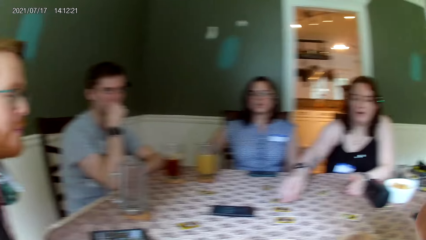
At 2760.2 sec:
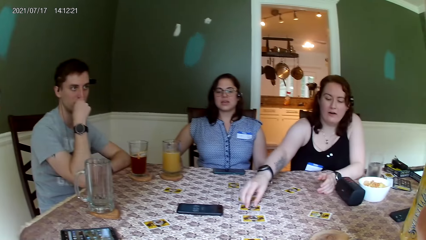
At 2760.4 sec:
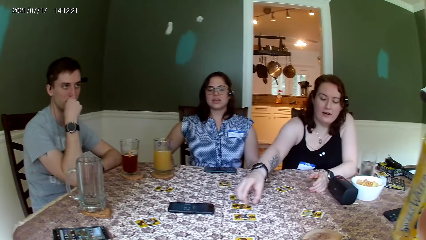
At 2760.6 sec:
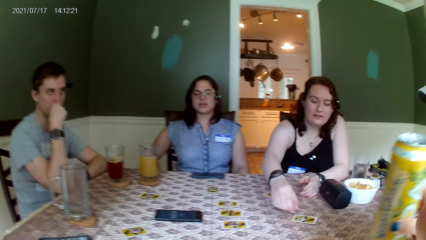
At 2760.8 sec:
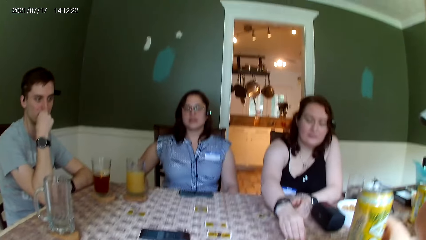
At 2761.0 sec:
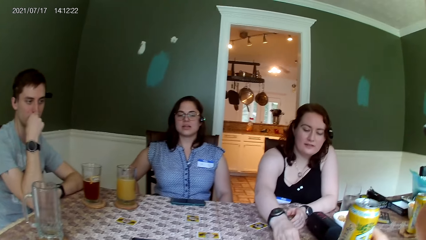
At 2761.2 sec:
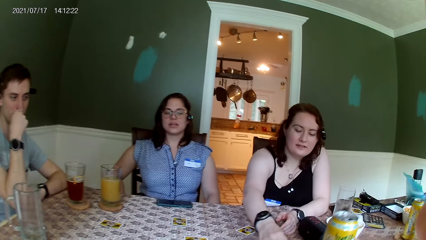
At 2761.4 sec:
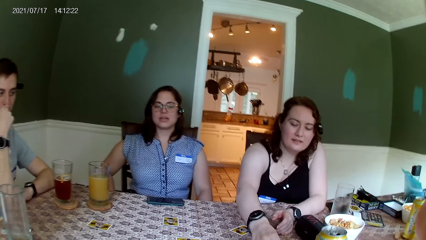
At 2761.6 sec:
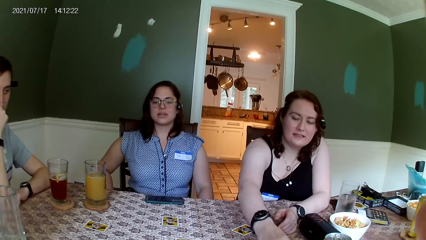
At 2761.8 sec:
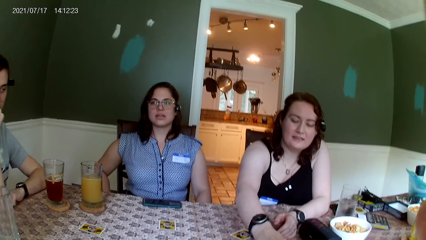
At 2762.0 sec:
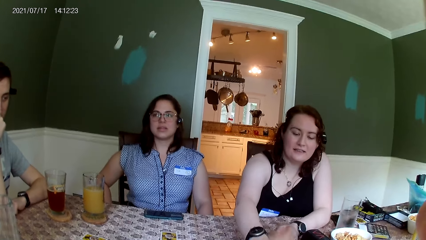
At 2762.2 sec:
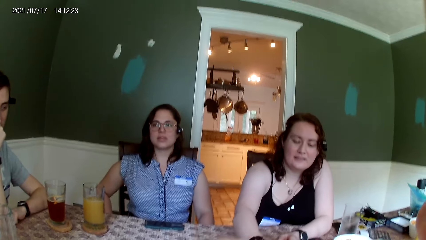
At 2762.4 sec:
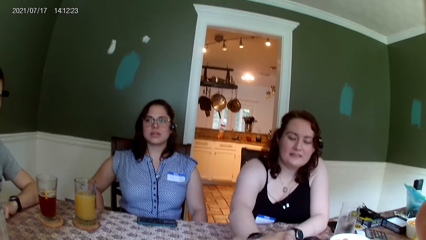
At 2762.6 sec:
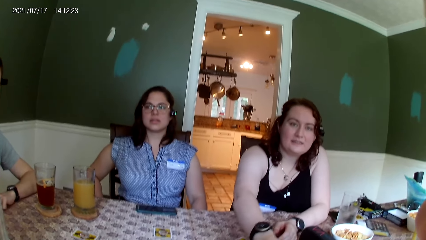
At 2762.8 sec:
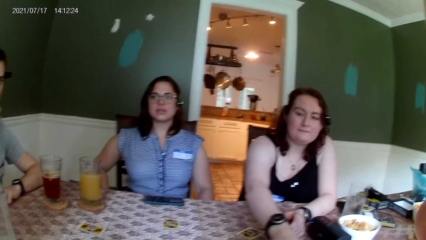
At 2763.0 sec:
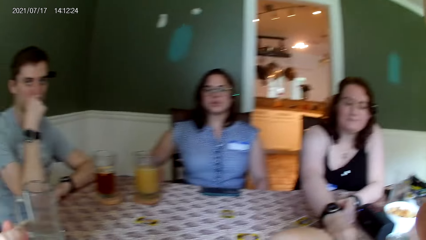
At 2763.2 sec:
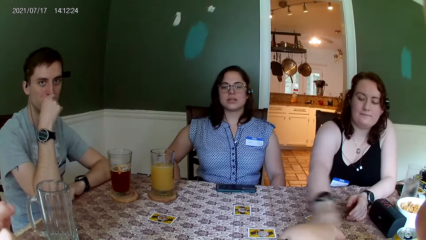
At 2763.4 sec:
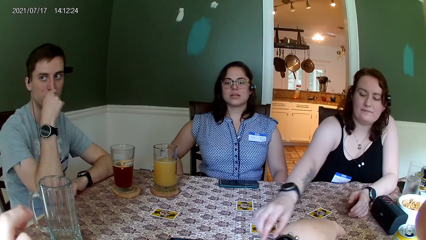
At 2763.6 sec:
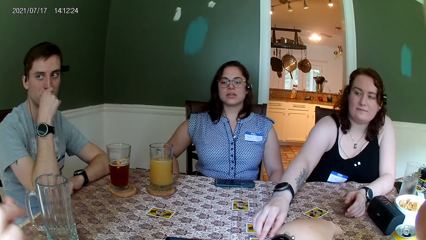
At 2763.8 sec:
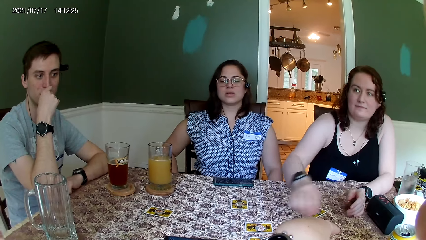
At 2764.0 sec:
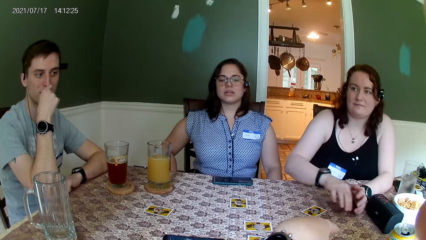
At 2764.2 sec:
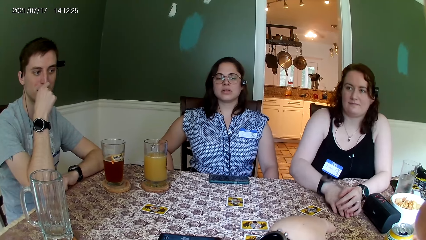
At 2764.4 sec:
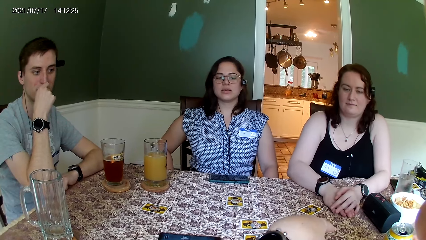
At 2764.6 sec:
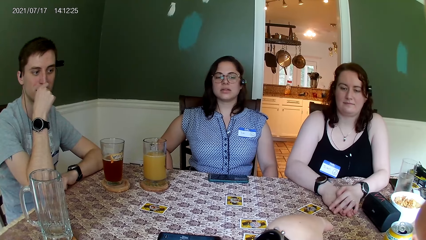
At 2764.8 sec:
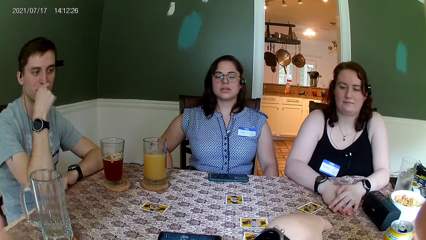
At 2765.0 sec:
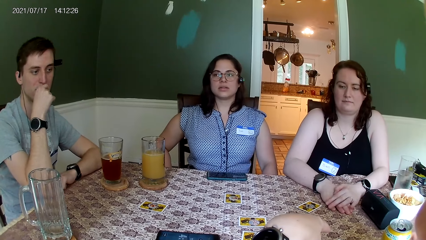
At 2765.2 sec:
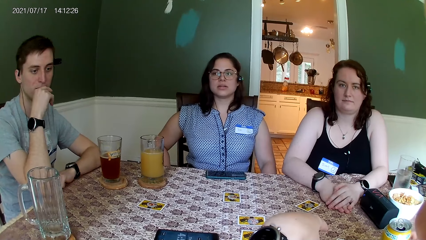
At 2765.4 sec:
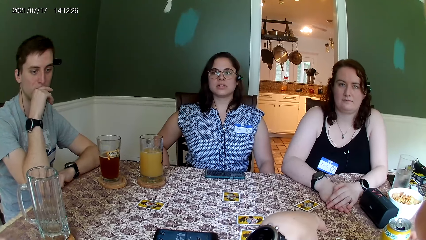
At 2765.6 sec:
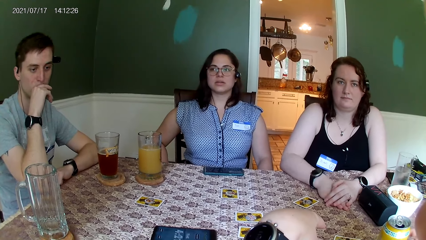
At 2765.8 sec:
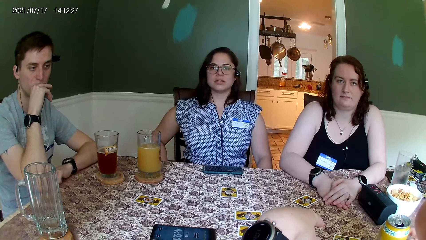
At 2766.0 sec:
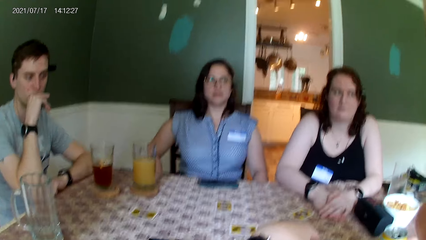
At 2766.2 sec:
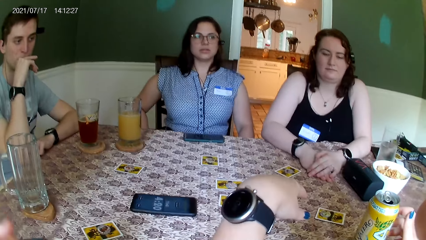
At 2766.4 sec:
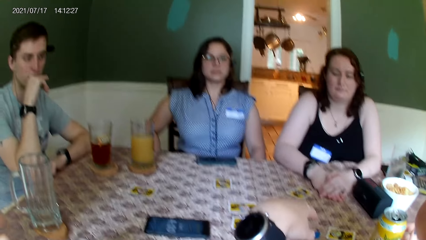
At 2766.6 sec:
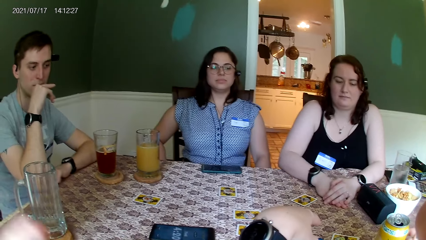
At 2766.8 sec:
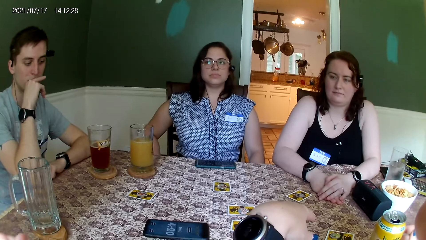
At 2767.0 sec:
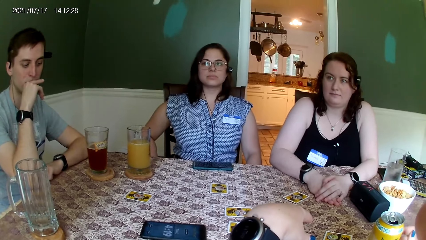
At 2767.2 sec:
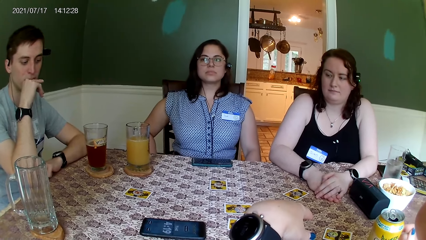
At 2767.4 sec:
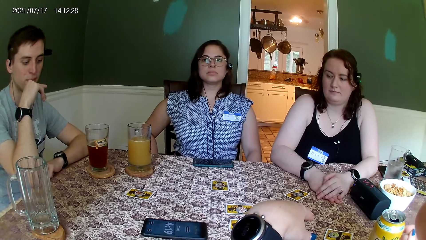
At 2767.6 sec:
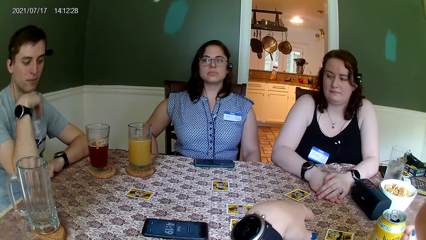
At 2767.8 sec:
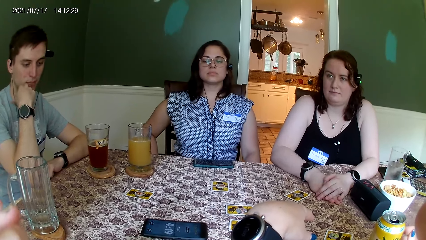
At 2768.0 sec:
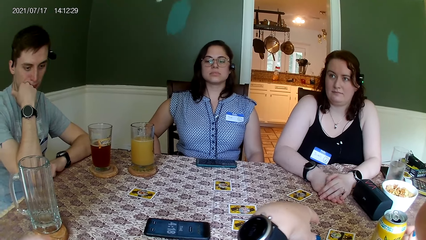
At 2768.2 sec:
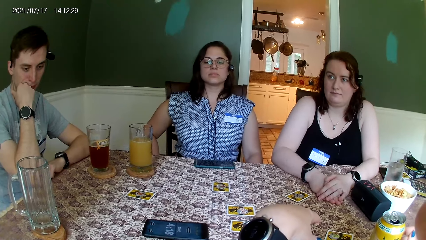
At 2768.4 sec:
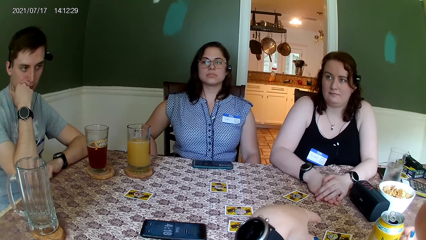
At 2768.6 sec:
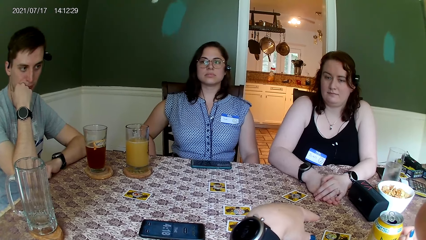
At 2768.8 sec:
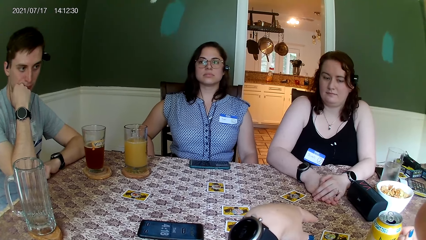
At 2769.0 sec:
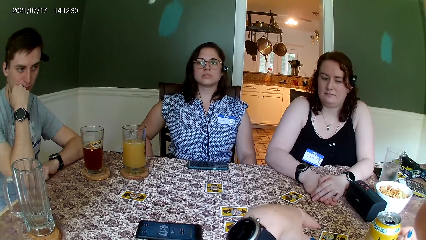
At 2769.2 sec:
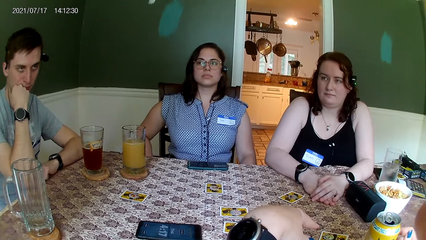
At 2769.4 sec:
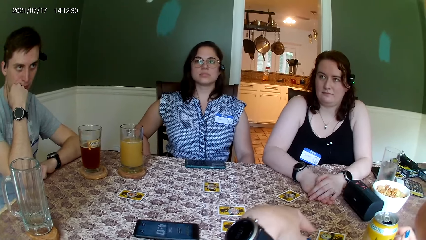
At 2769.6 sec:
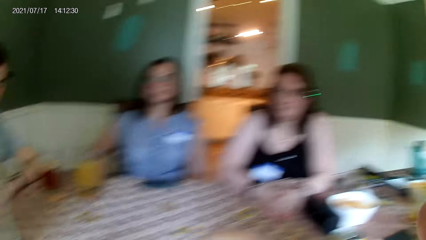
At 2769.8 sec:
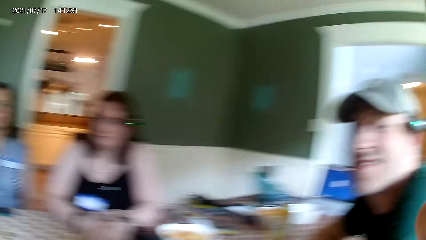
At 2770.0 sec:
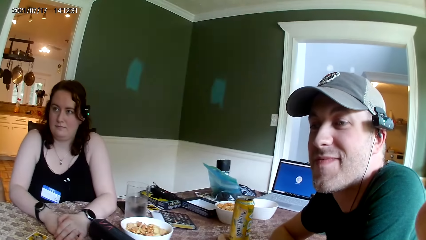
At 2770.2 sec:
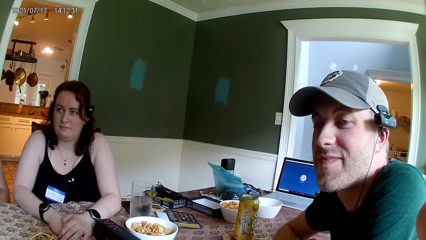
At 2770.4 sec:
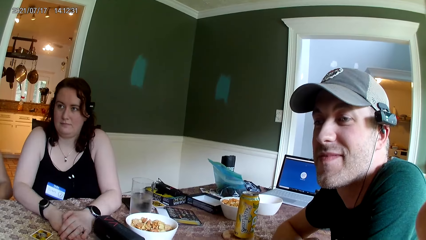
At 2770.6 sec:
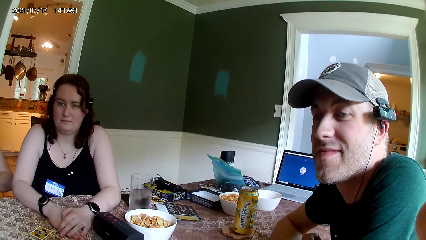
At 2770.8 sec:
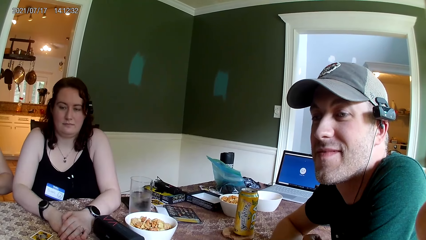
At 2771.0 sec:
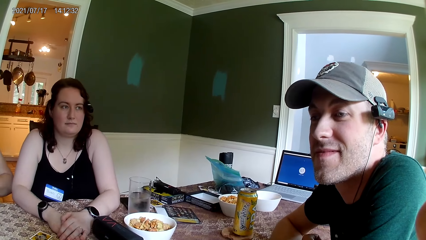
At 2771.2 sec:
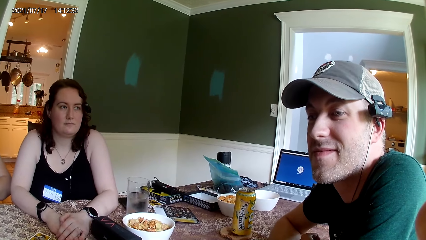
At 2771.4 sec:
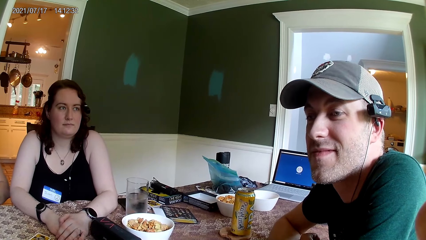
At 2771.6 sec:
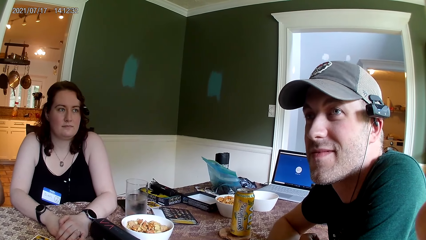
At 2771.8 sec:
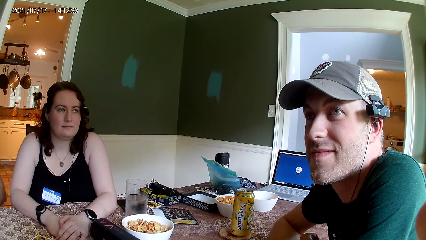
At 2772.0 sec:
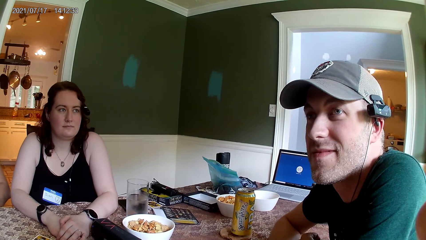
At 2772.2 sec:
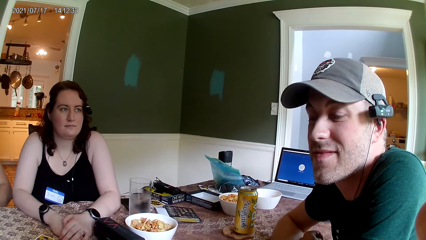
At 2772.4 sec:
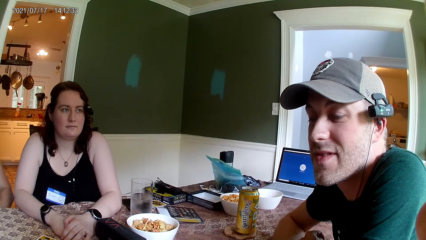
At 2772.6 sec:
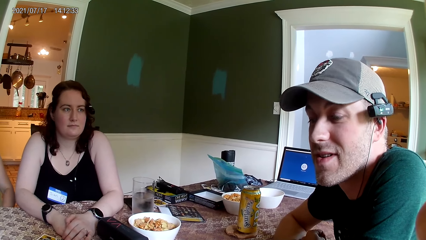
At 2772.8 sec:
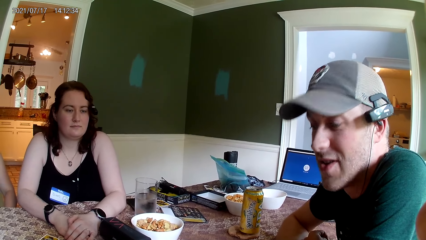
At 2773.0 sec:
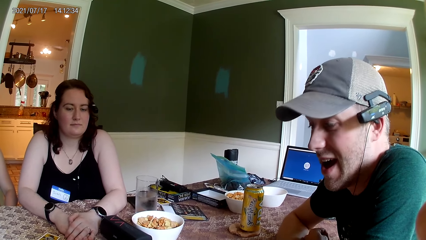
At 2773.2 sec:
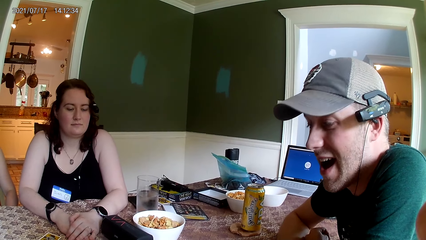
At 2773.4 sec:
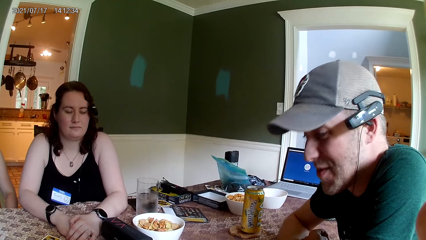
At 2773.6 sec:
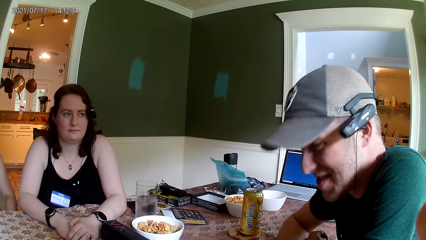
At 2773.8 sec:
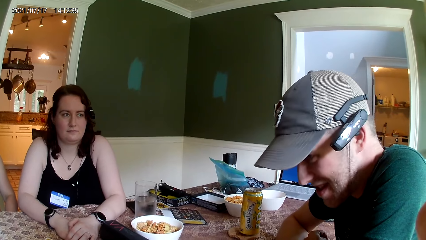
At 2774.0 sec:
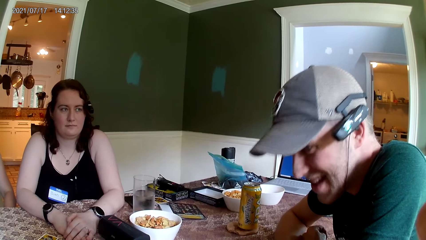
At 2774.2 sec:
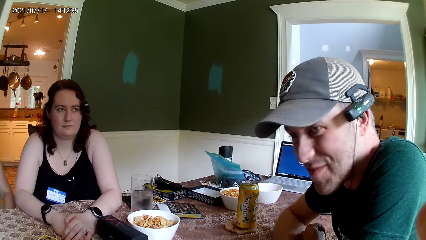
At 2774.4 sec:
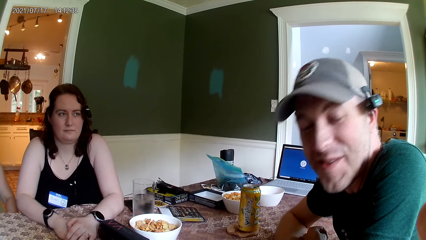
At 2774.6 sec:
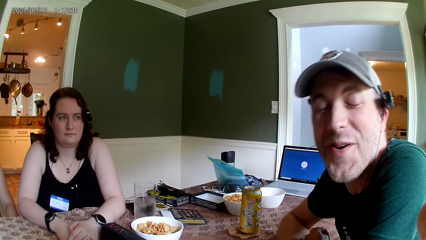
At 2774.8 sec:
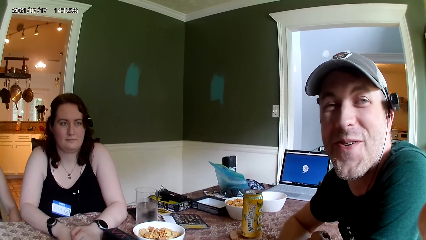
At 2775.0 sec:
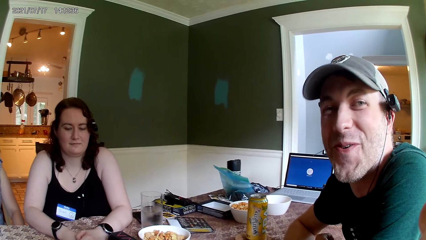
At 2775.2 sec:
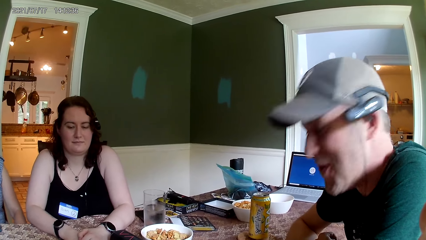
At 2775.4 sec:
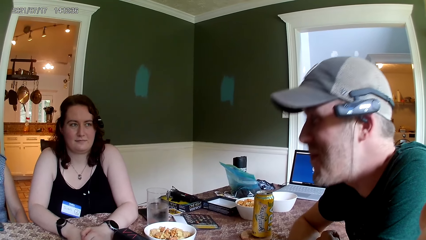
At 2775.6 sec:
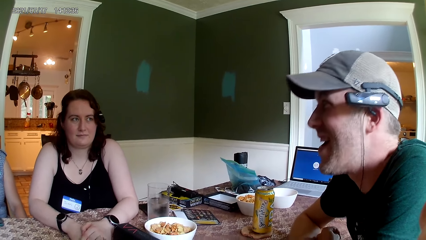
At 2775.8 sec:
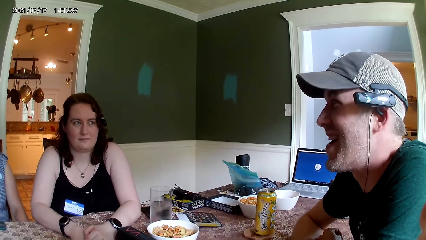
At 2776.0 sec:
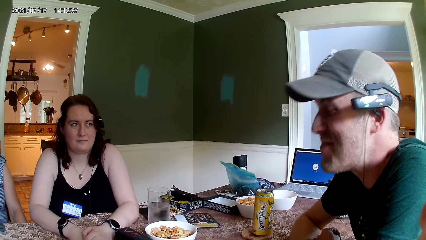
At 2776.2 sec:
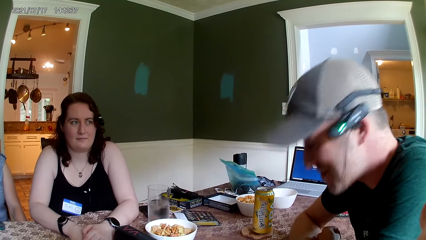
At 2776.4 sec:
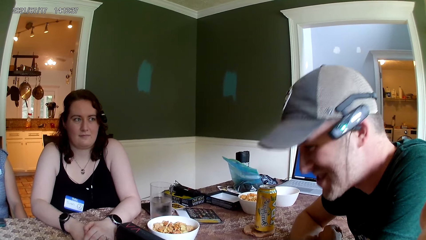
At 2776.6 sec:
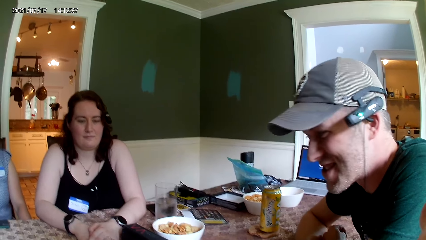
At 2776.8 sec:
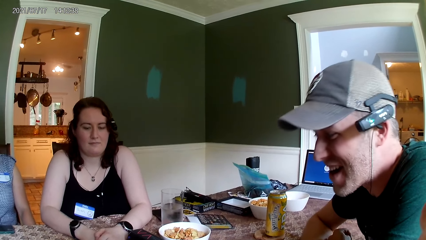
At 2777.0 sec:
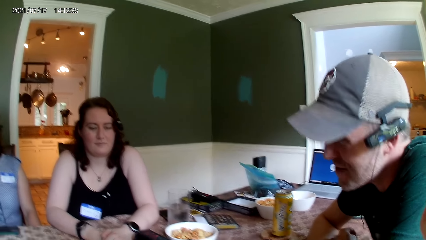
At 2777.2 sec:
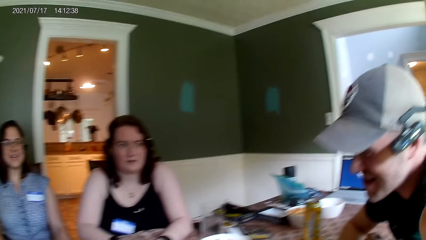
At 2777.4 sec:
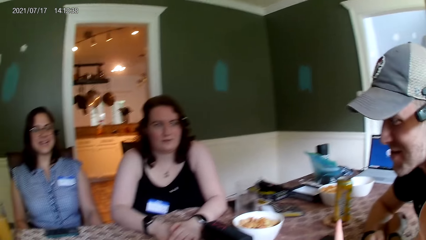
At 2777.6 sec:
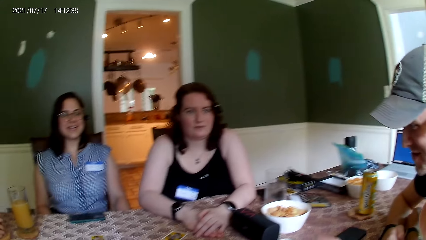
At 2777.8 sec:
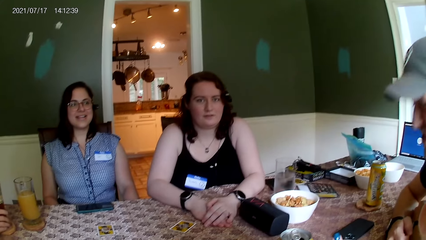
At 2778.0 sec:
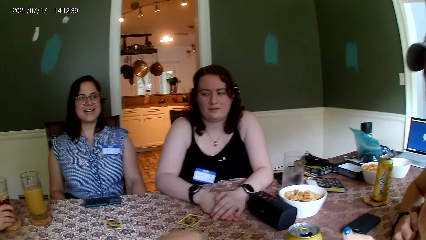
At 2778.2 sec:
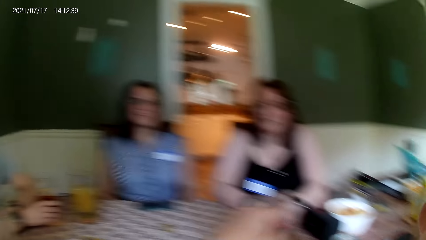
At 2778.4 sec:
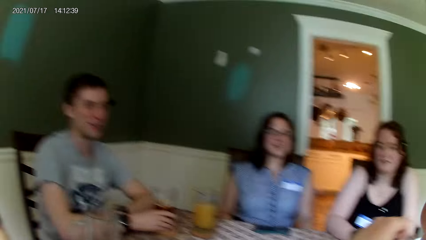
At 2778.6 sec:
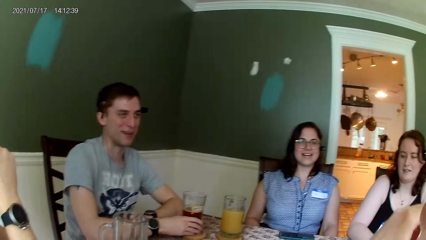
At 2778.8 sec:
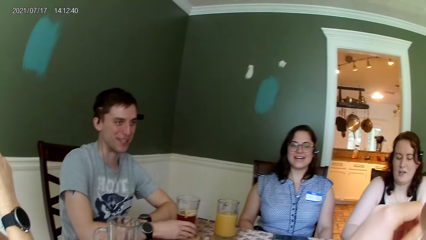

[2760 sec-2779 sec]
A woman moves a coin from a card to a different card on the table with her right hand. The camera wearer puts the soda can on the table. A person plays a game. The camera wearer points at the card on the table. Another person speaks to the camera wearer. A man replies to another man. A third man replies to the second man. A third person speaks to the camera wearer. The camera wearer speaks to the third man. The first man speaks to the third man.
